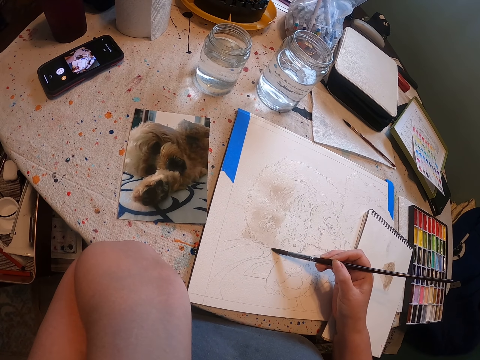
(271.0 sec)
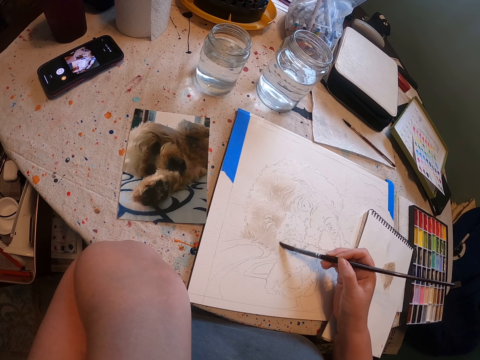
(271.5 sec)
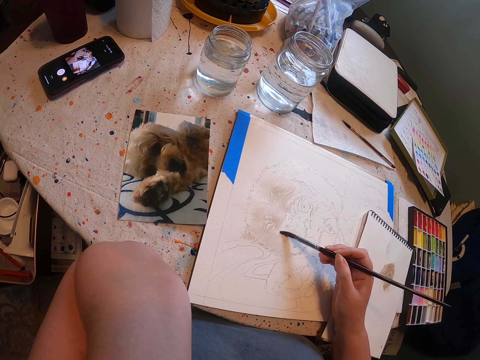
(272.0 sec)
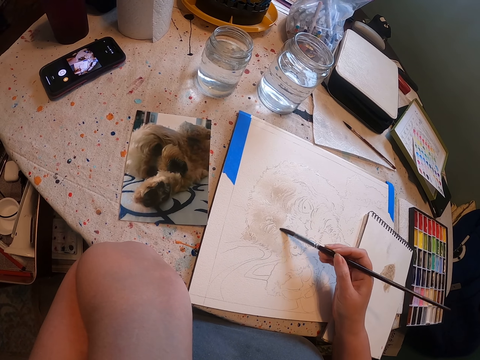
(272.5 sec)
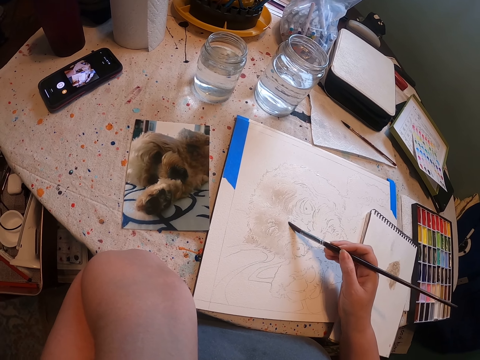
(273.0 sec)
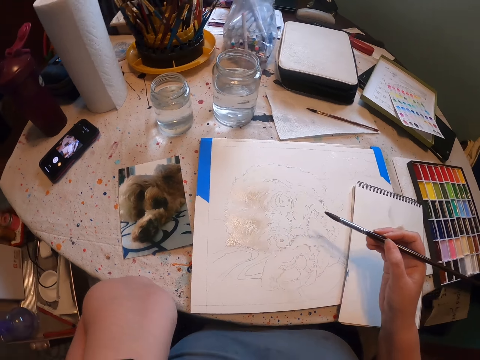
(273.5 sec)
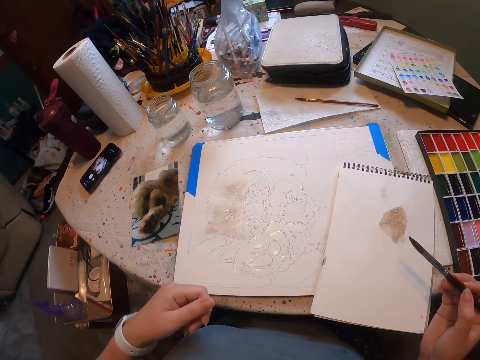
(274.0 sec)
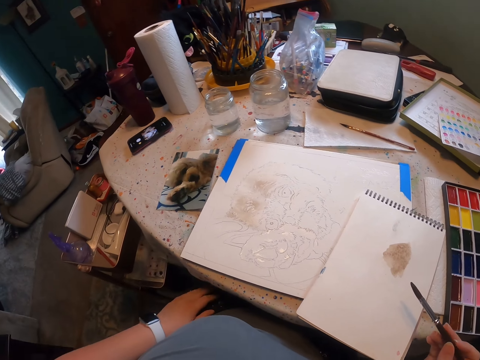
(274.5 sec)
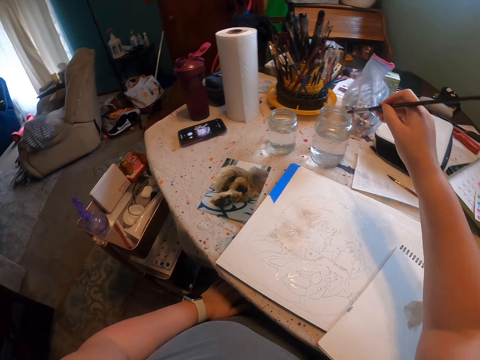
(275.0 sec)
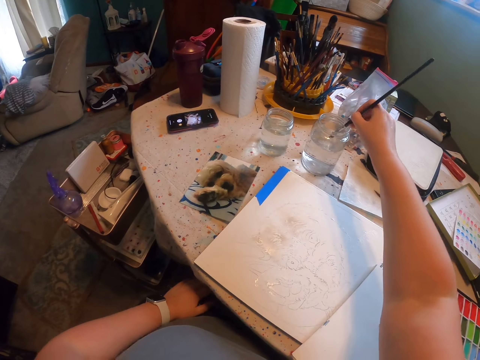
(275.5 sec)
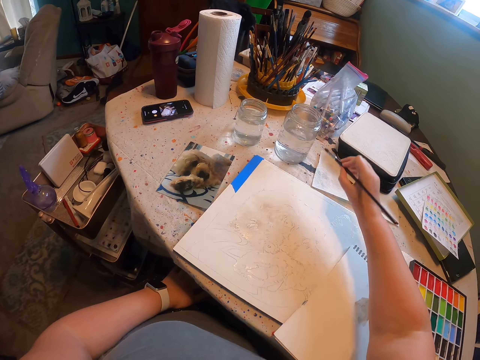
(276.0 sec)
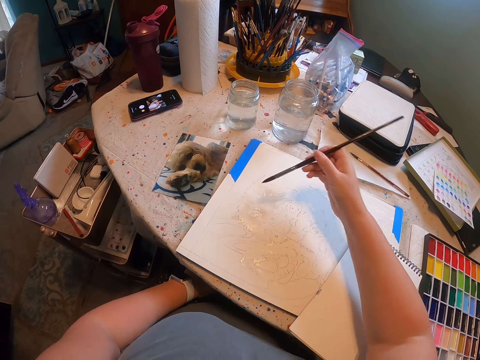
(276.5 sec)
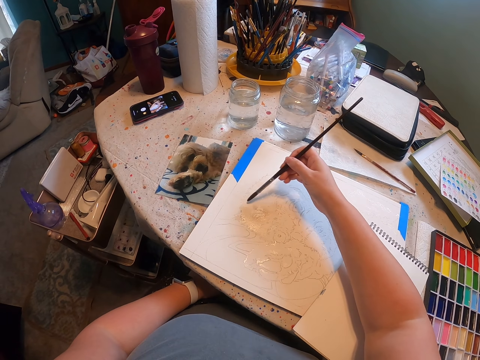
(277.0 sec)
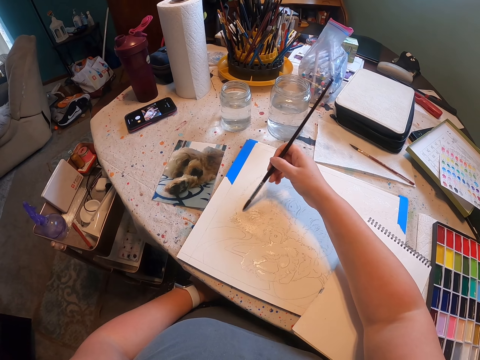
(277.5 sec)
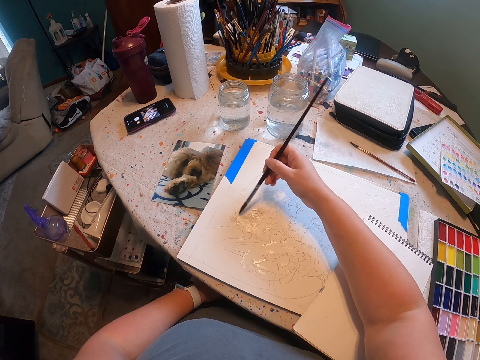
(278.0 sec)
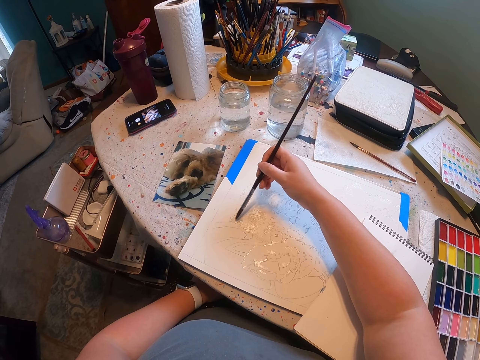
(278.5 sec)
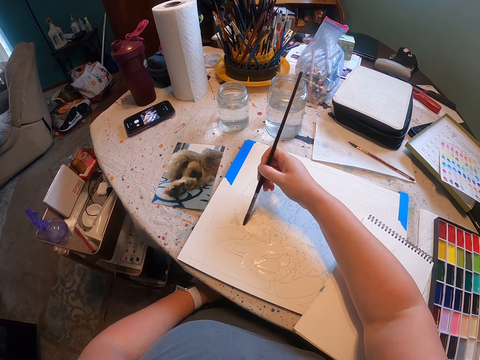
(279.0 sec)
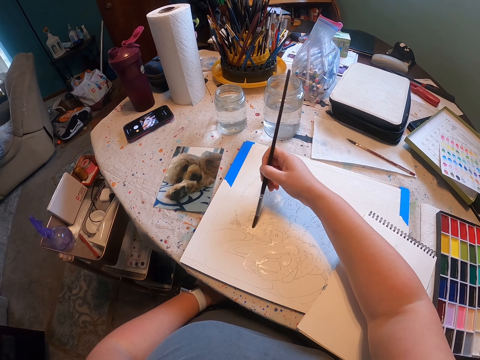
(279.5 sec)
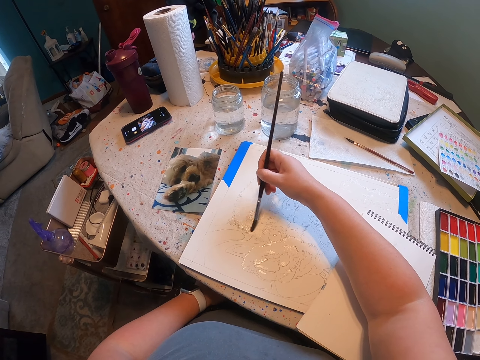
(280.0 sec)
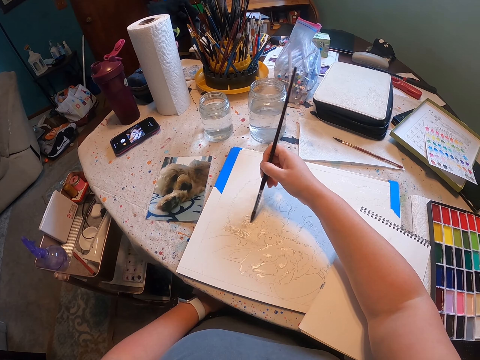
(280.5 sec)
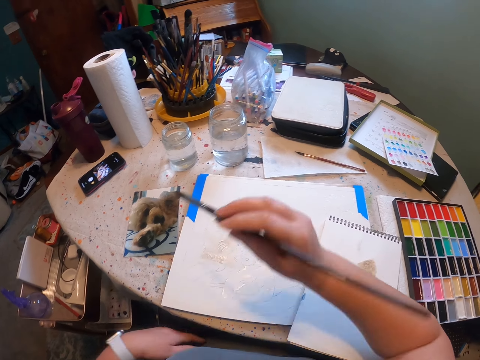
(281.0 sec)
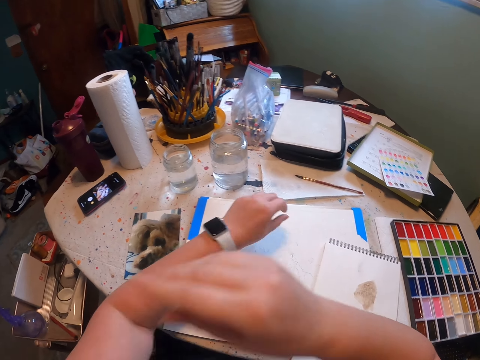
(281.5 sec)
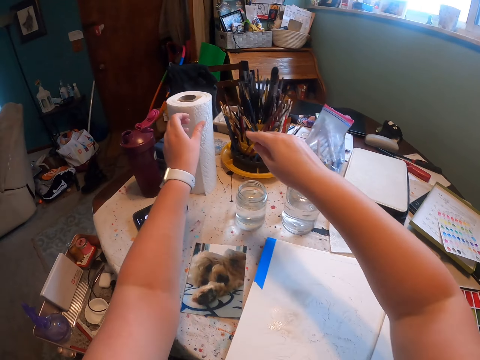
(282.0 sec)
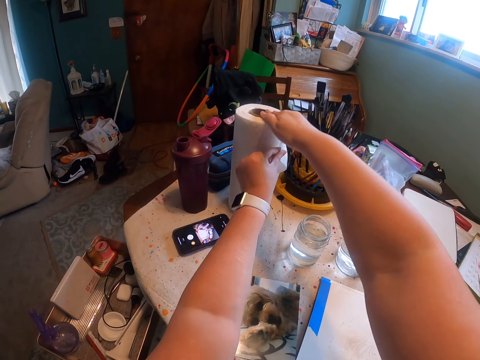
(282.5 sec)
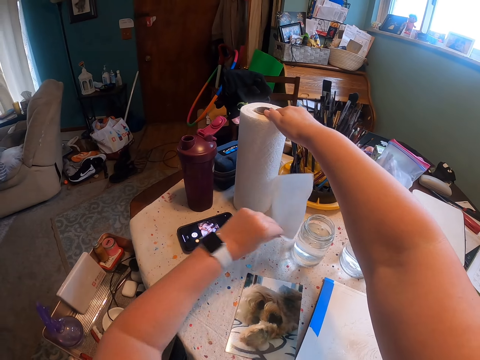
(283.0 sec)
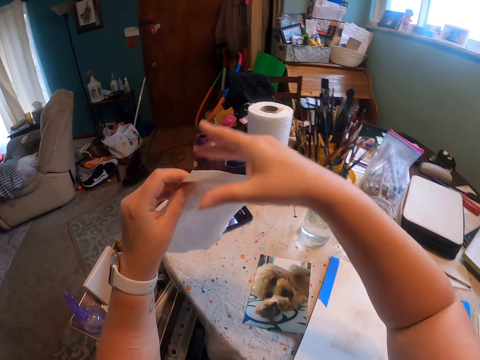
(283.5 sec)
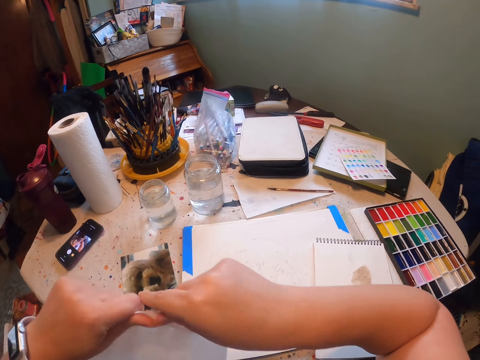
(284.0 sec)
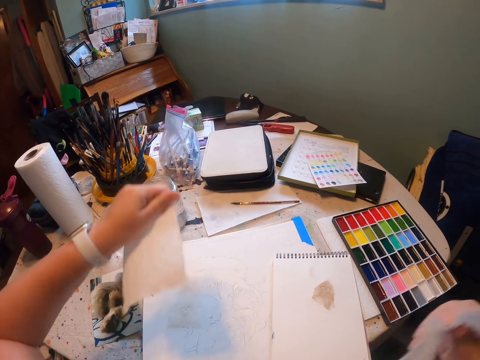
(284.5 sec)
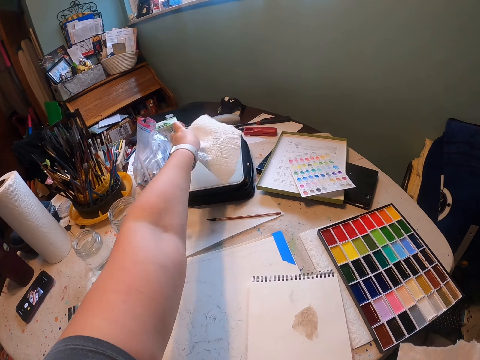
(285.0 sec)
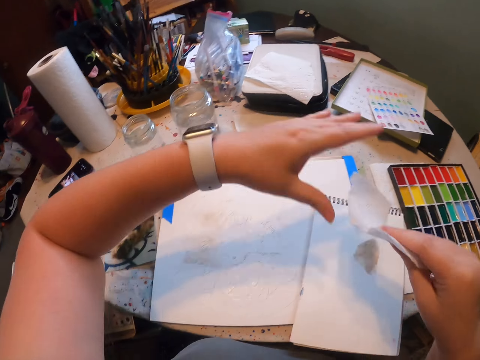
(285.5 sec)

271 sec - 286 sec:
The camera wearer dips the brush in water. They paint the sketch on the book with the brush. They cut the tissue.

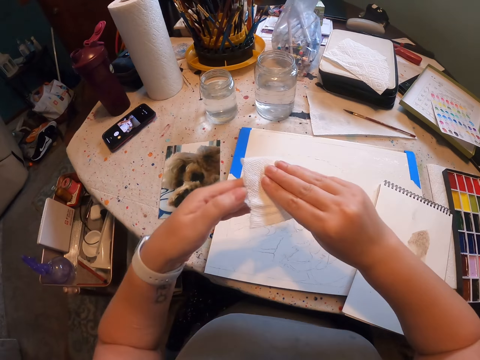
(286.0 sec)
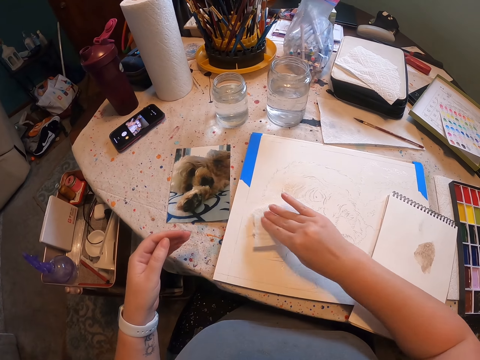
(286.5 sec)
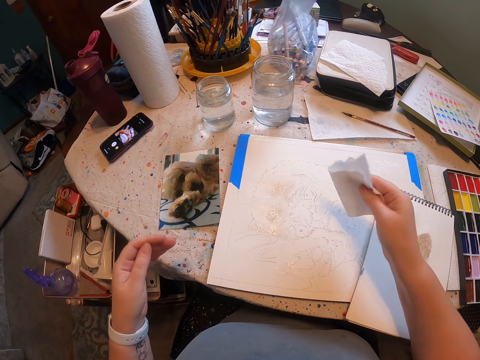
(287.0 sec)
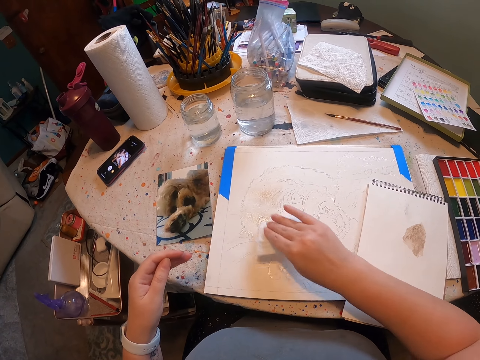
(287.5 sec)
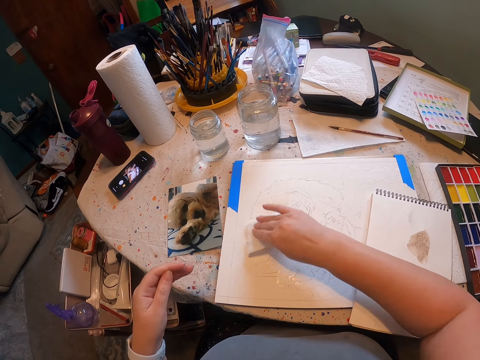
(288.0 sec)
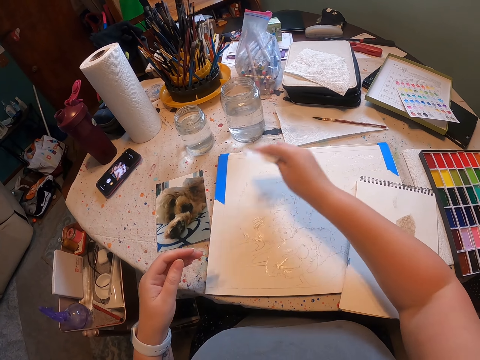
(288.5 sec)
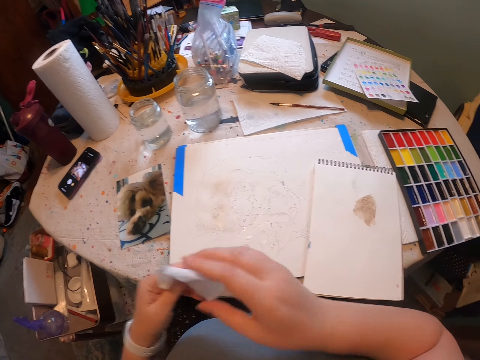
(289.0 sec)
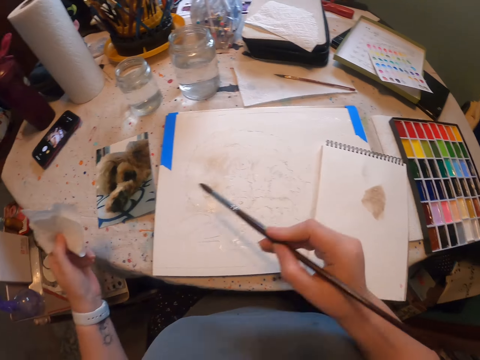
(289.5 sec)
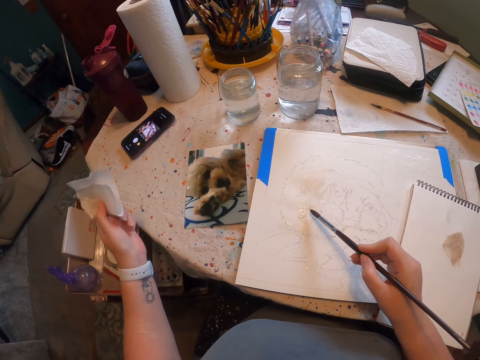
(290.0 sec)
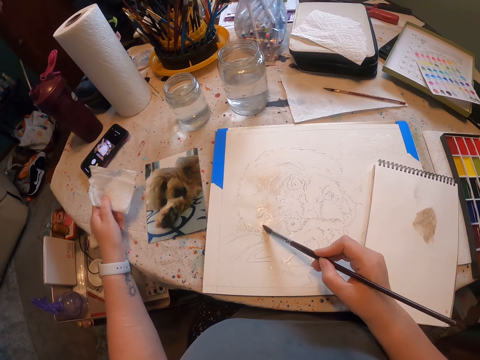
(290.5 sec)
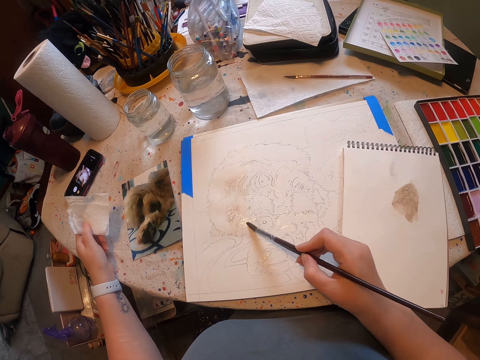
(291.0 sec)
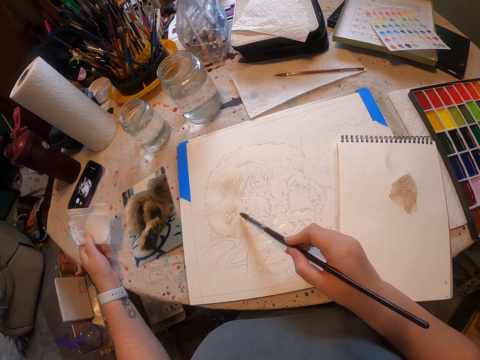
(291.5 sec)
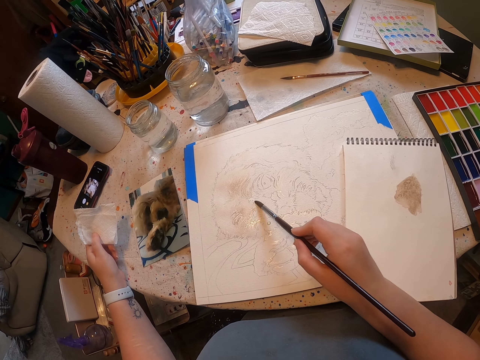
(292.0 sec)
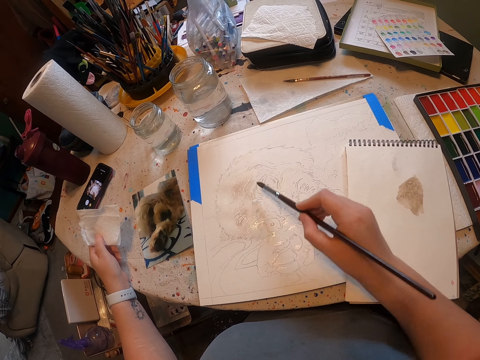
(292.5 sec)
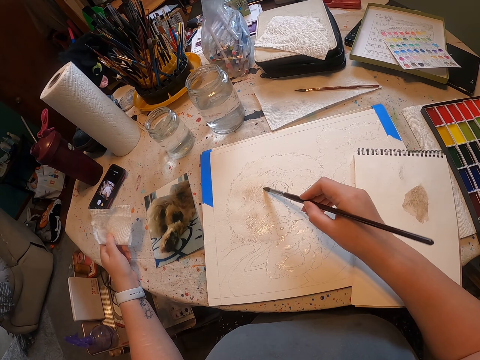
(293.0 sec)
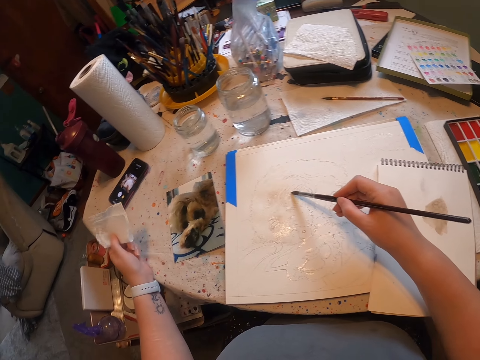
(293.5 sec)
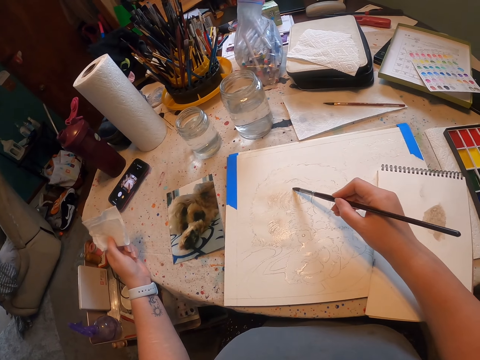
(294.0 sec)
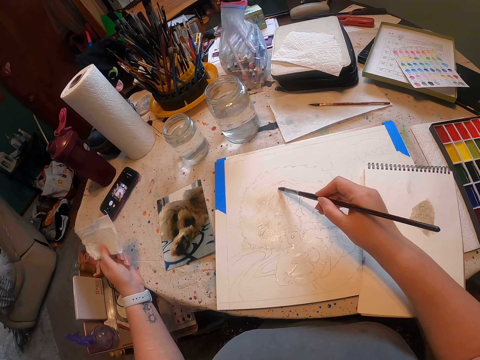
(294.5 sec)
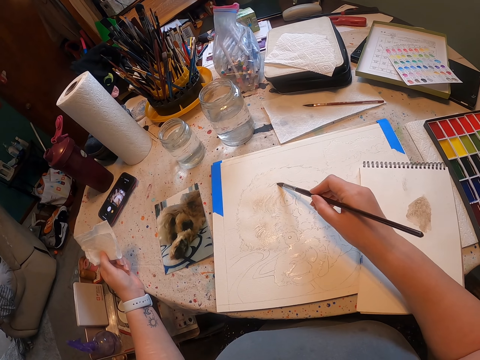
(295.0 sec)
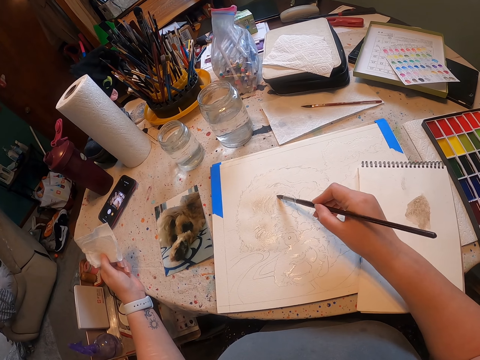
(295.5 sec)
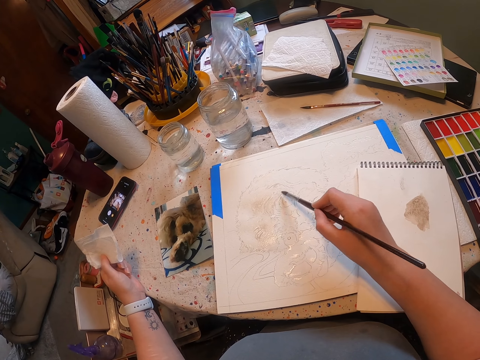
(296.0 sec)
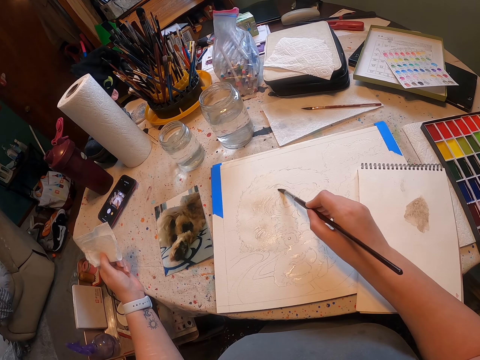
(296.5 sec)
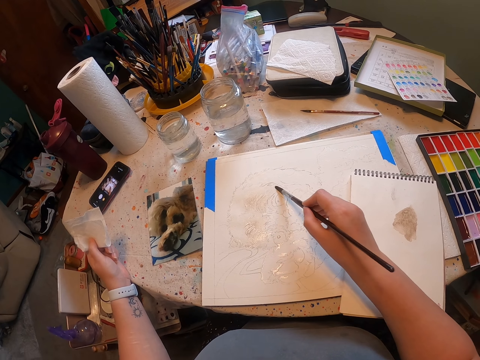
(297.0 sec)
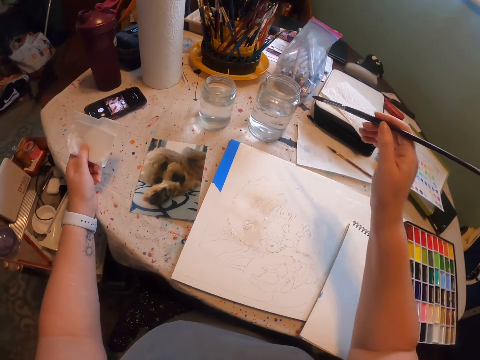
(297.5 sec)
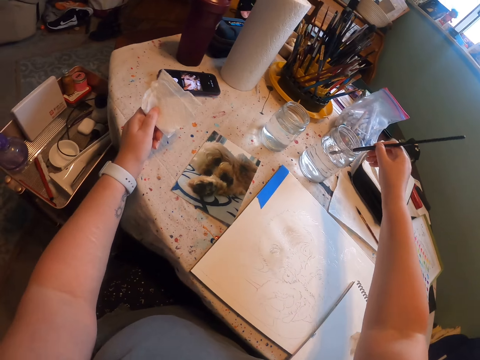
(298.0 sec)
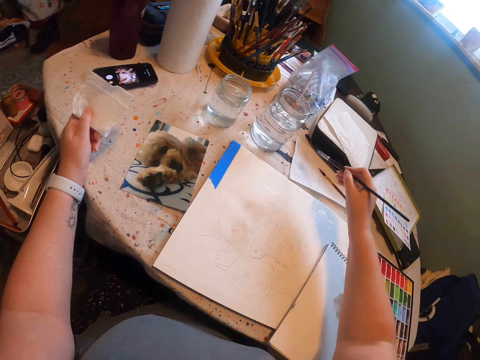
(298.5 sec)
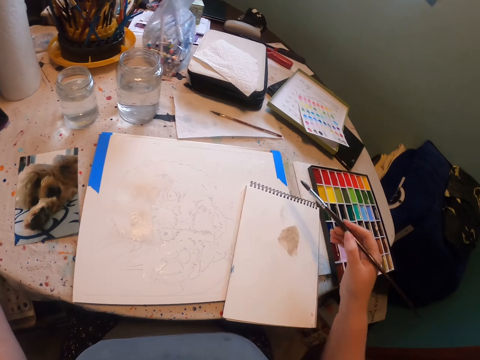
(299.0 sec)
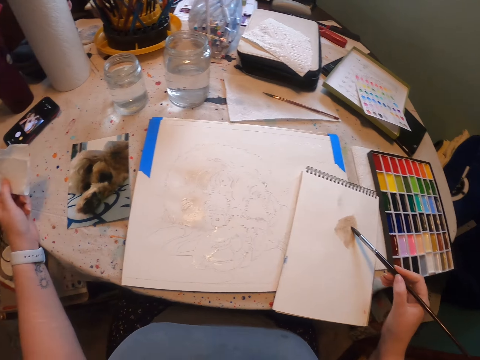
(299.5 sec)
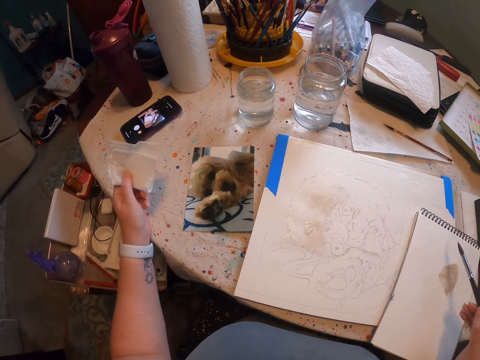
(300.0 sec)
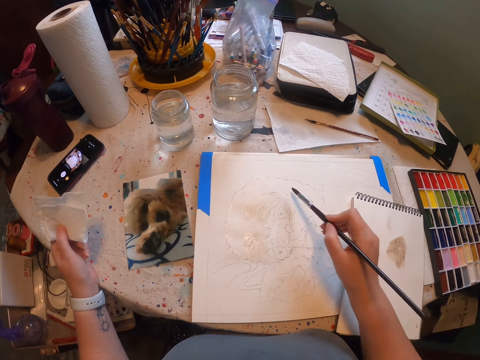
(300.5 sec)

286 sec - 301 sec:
The camera wearer taps the paper with a tissue. They wipe the sketch with the tissue paper. They hold a piece of the tissue. They paint the sketch with the tissue paper. They dip the paint brush in water. They remove the paint brush from the water. They touch the paint on the paper.
